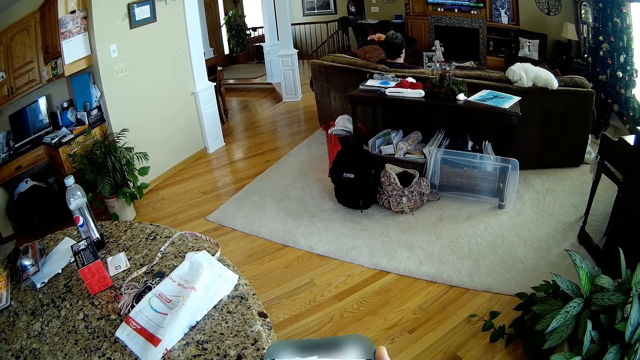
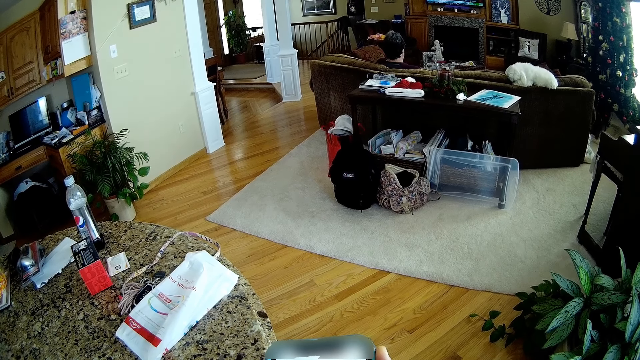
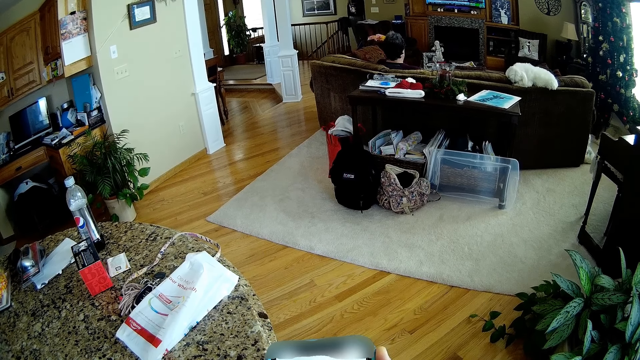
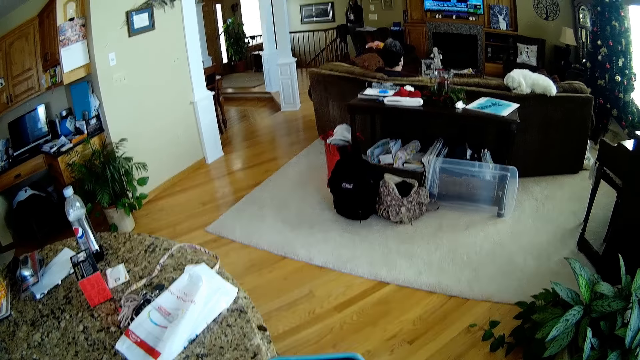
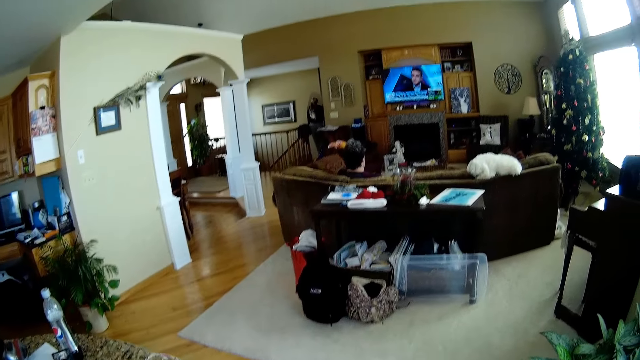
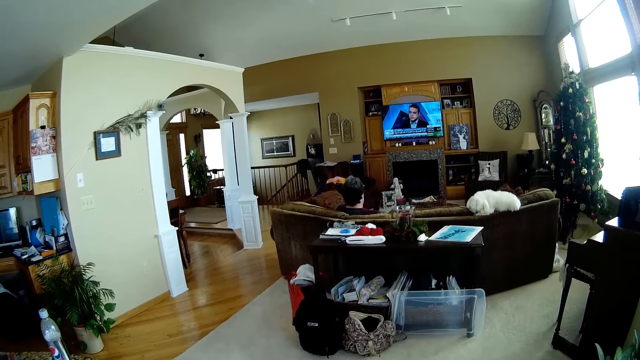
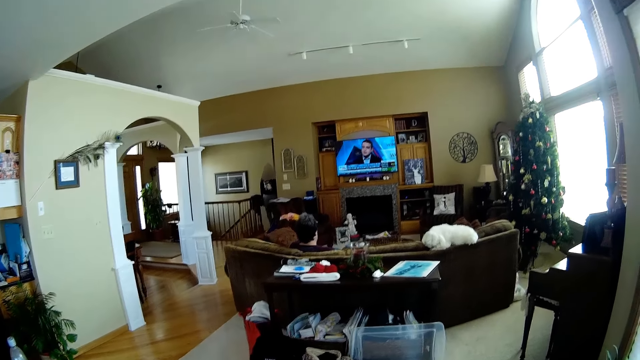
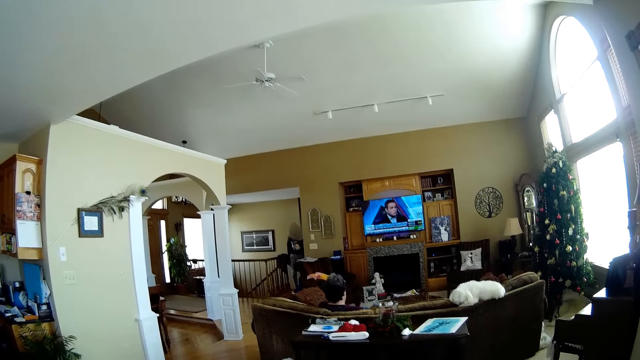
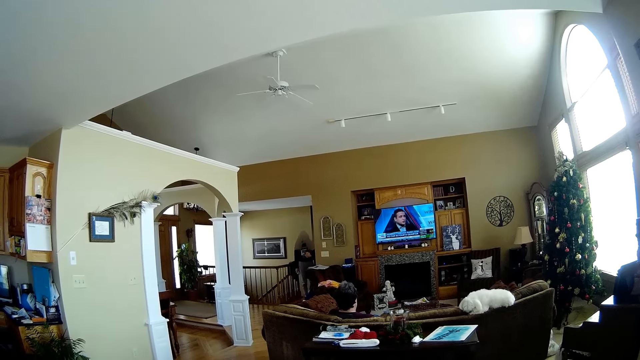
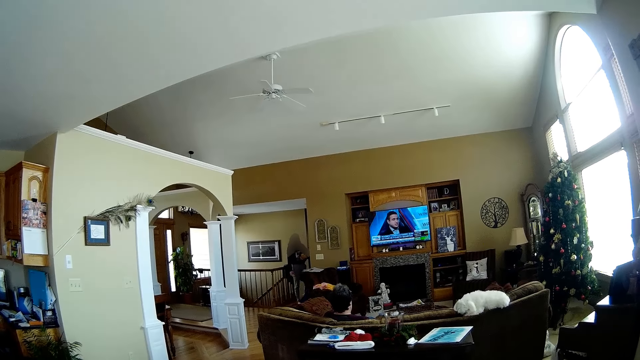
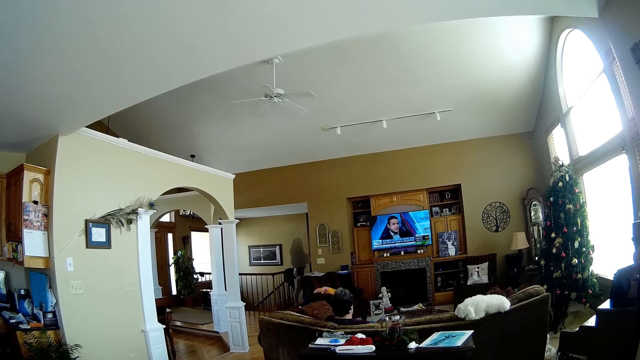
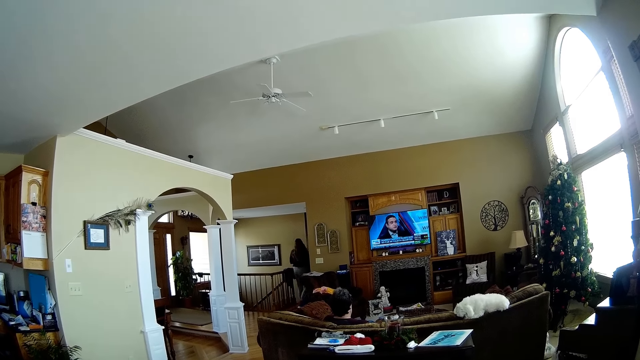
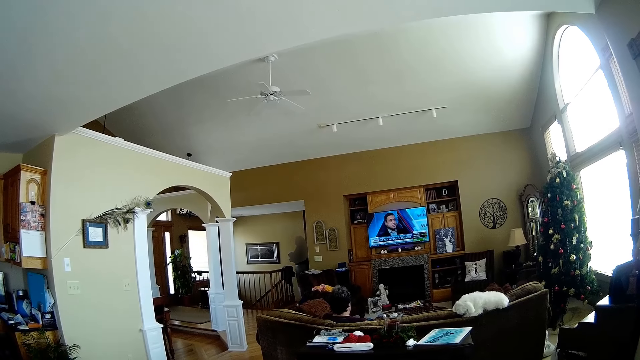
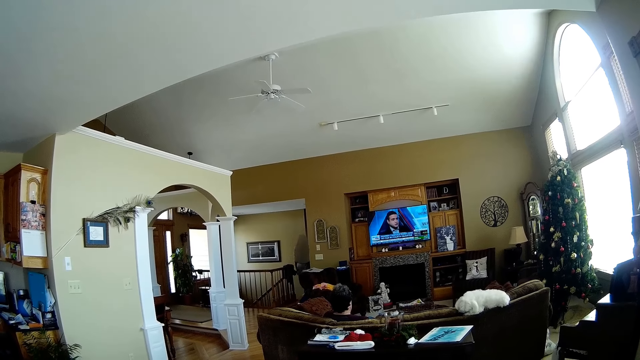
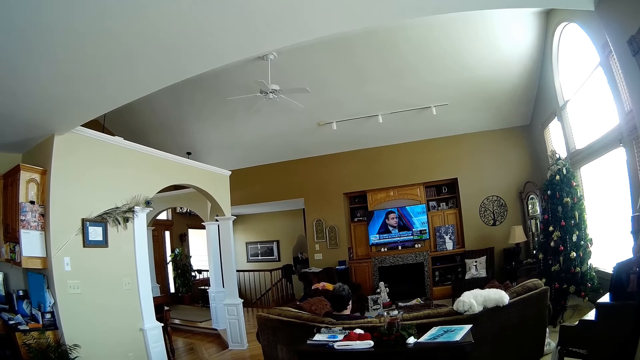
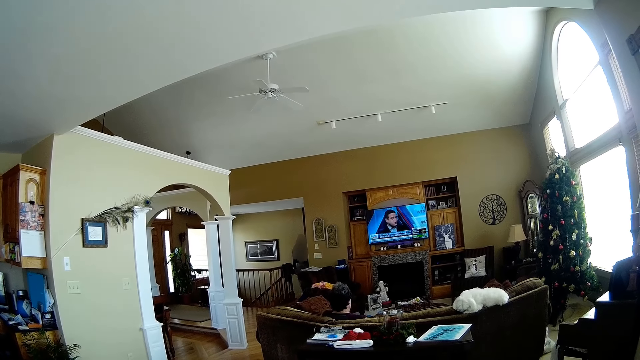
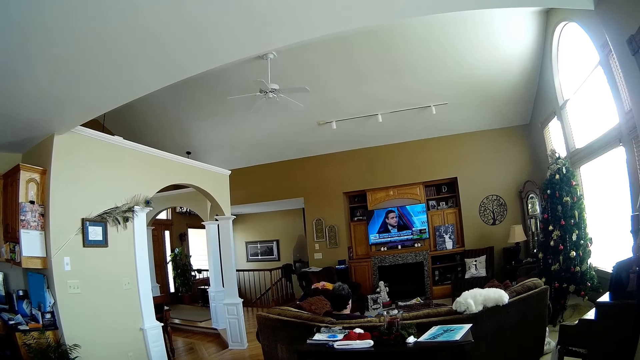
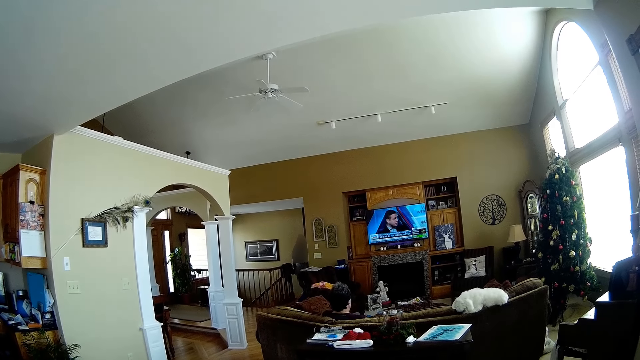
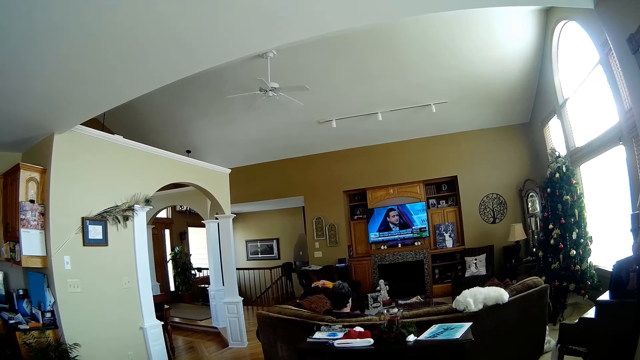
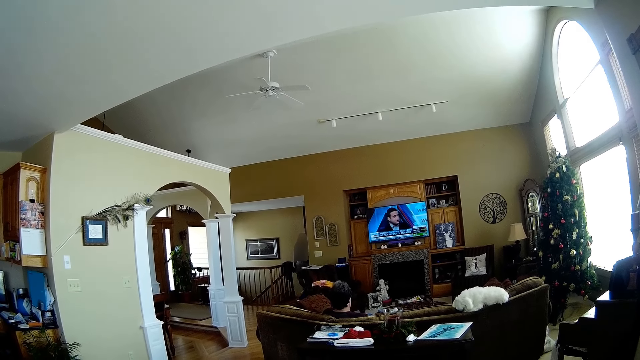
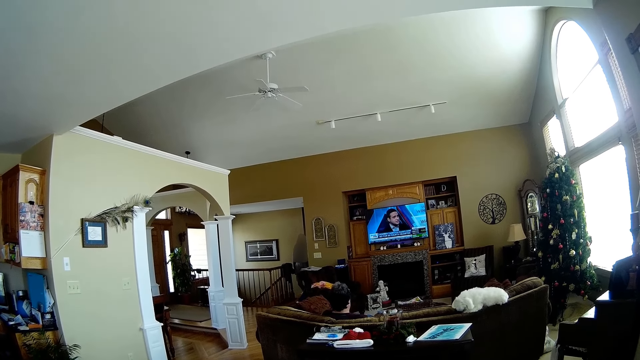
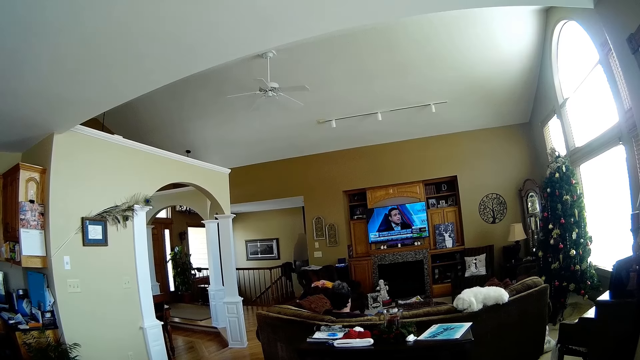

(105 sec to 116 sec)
The camera wearer looks at the television screen in the living room. The woman turns around.

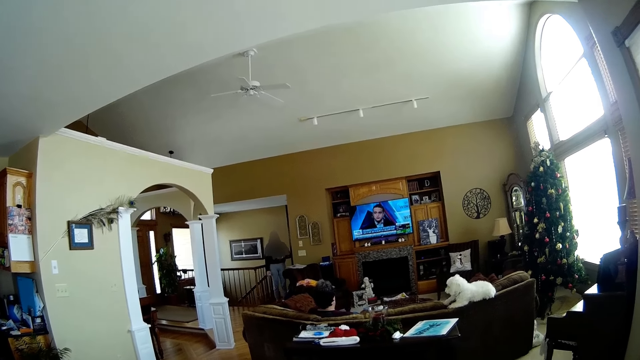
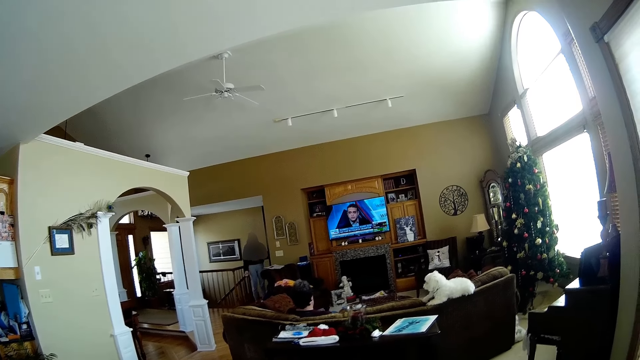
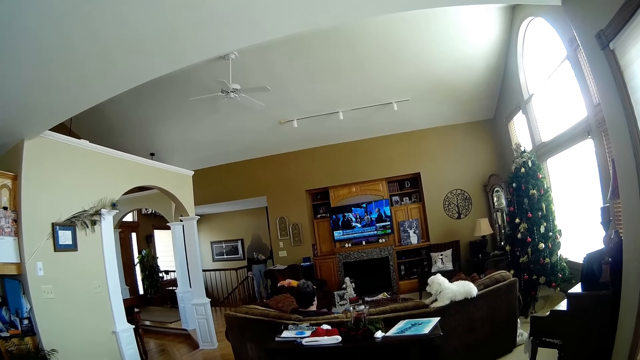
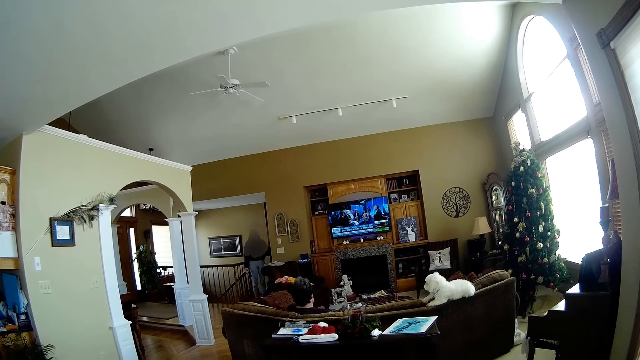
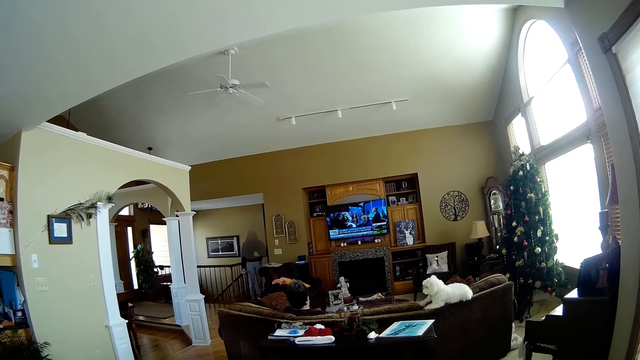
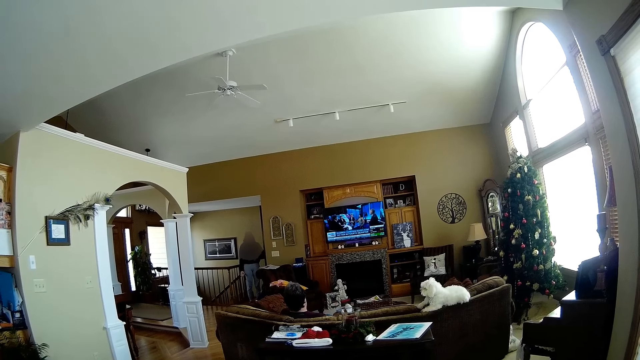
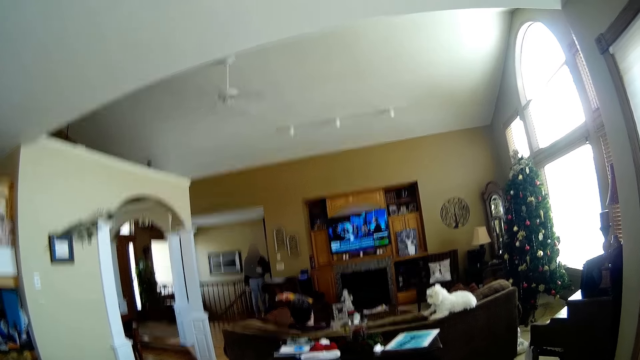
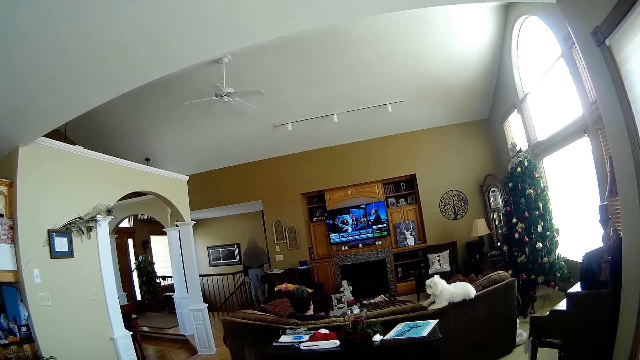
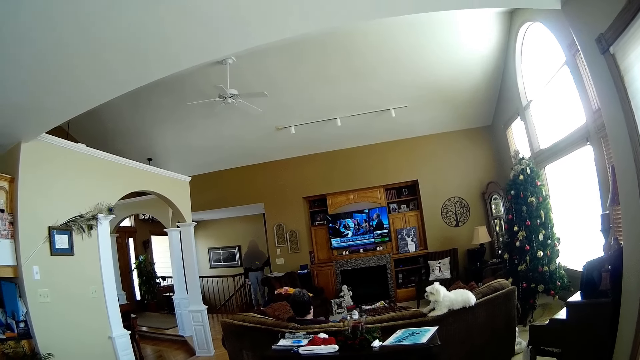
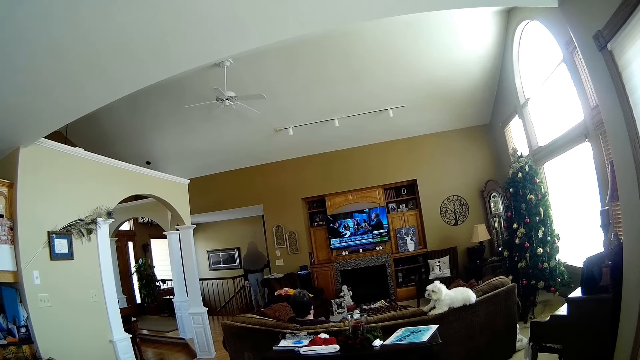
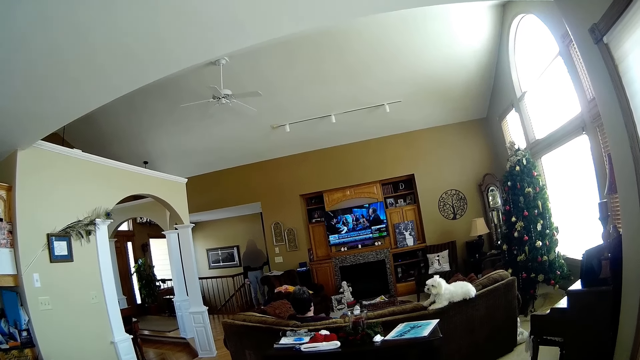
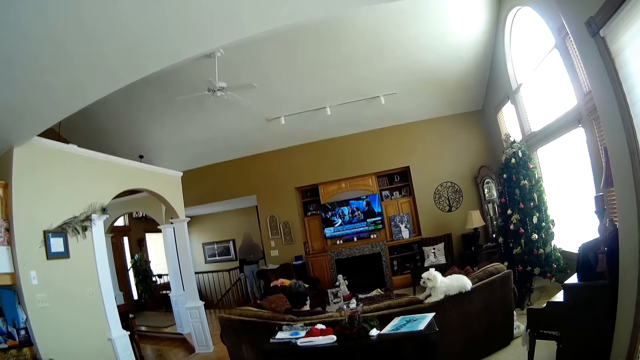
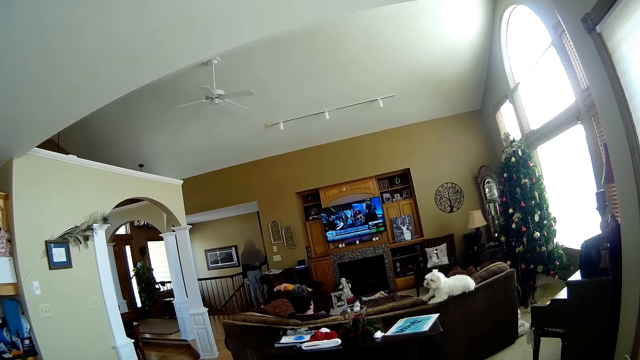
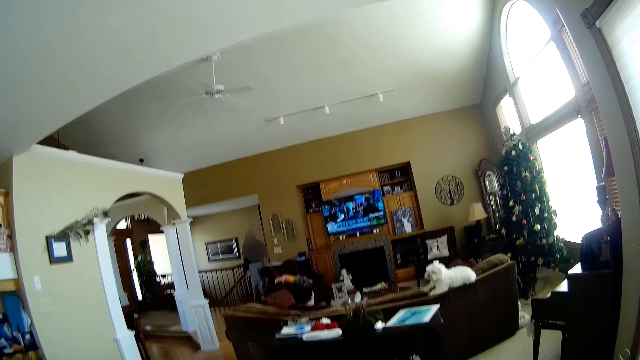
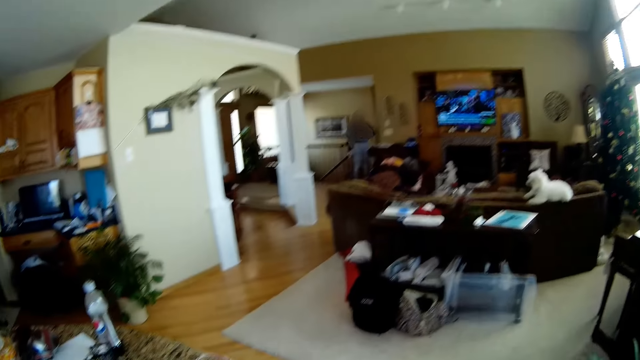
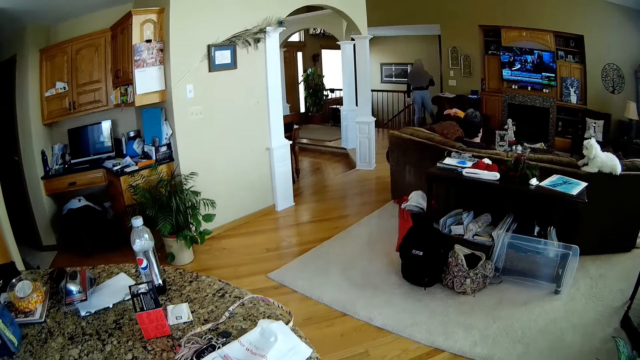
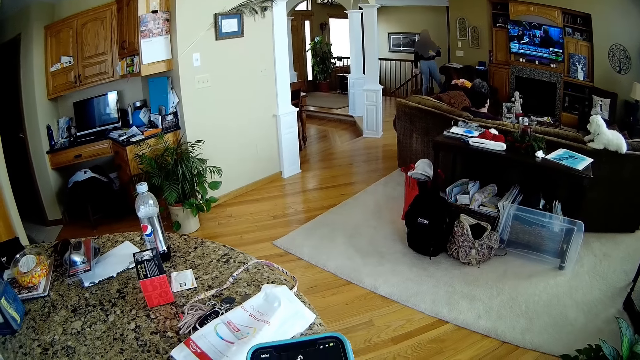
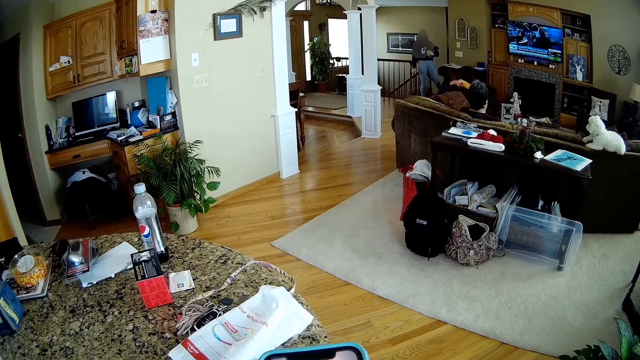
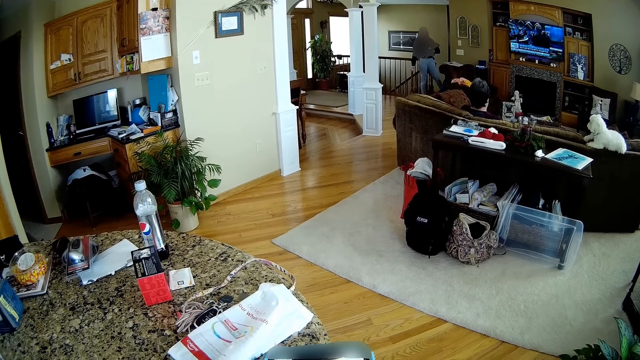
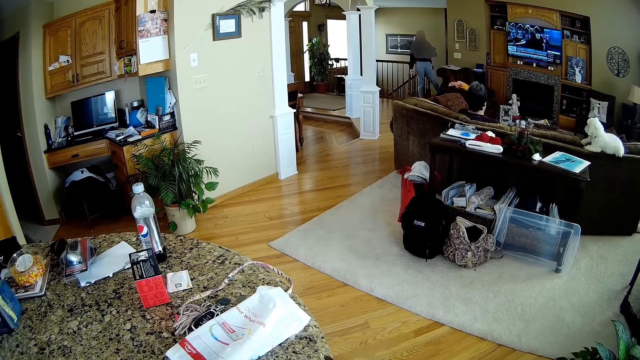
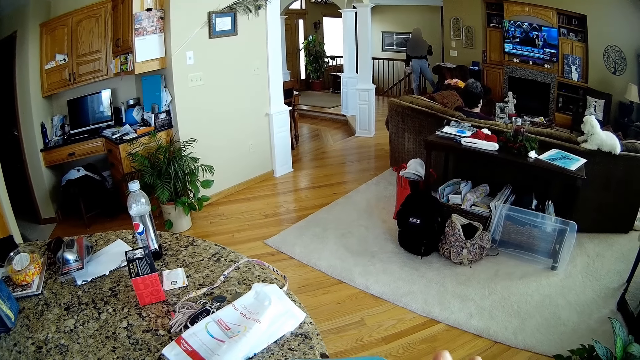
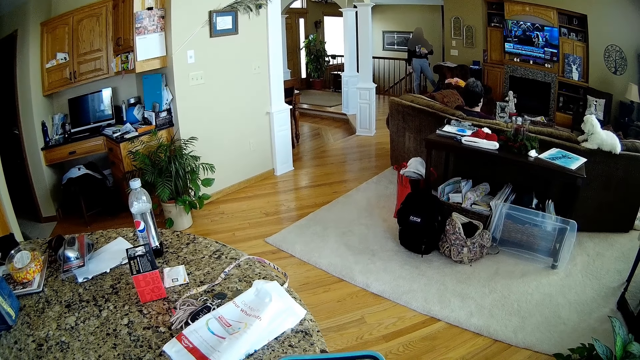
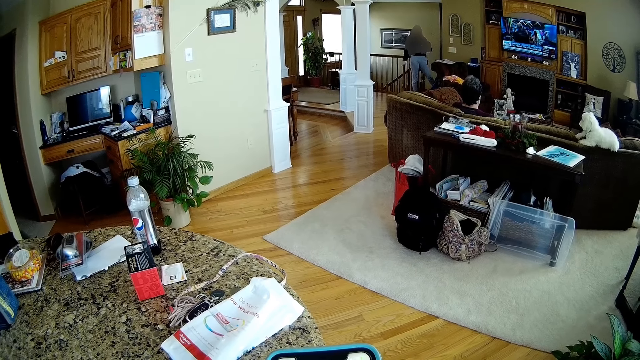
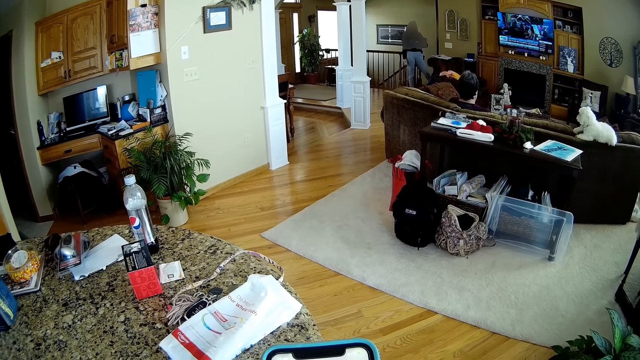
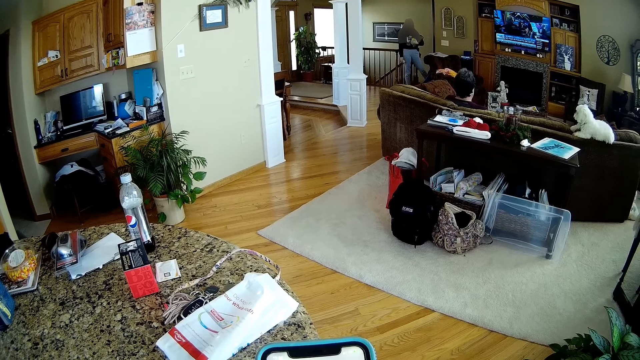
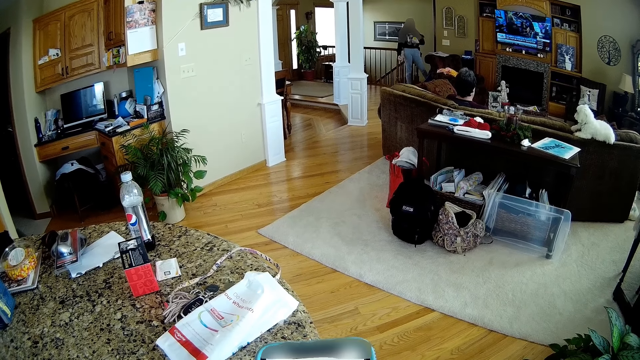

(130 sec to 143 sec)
The woman hits her right hand on her right leg. The camera wearer presses the phone in her hands.
